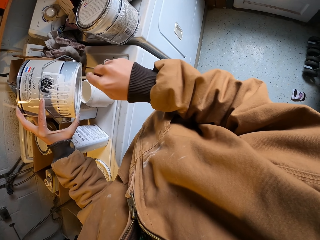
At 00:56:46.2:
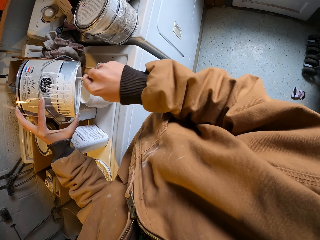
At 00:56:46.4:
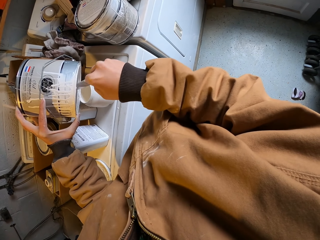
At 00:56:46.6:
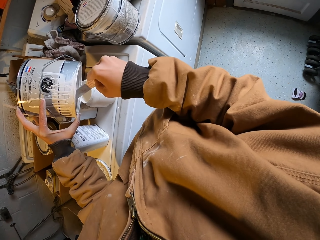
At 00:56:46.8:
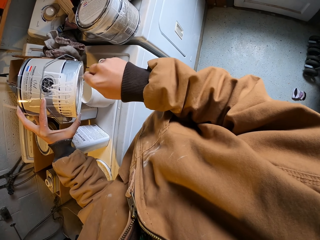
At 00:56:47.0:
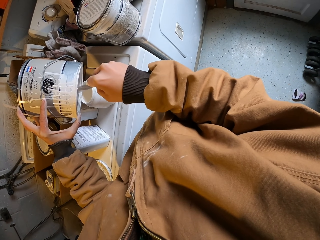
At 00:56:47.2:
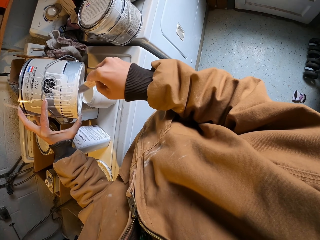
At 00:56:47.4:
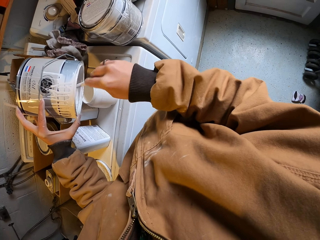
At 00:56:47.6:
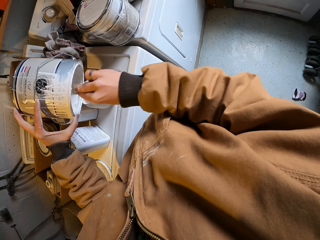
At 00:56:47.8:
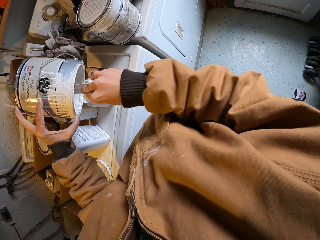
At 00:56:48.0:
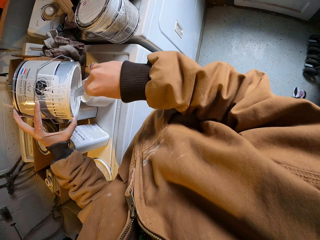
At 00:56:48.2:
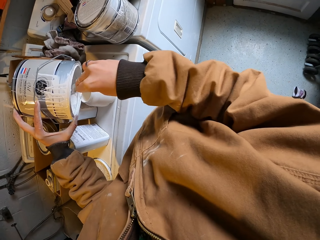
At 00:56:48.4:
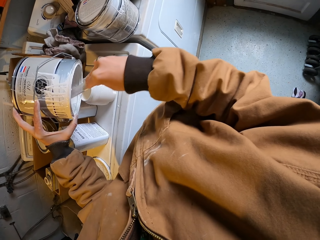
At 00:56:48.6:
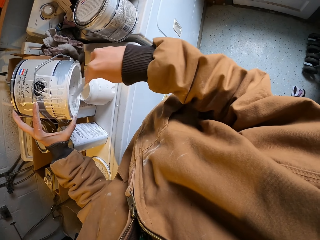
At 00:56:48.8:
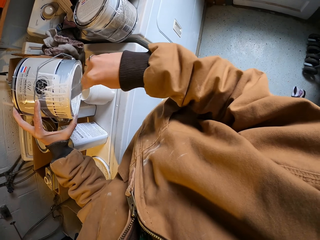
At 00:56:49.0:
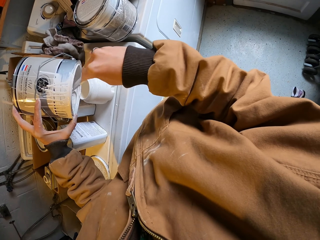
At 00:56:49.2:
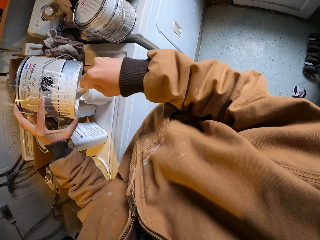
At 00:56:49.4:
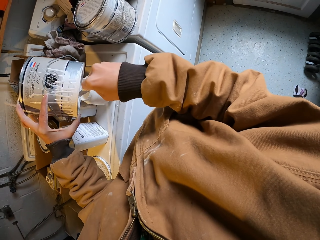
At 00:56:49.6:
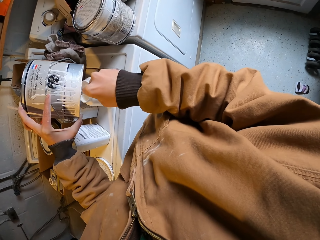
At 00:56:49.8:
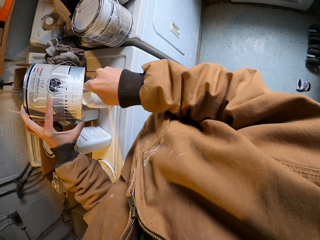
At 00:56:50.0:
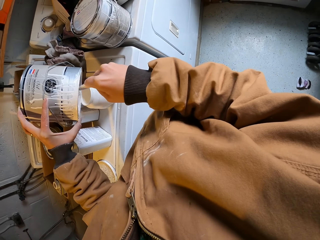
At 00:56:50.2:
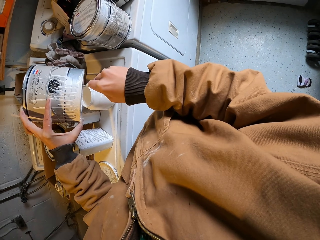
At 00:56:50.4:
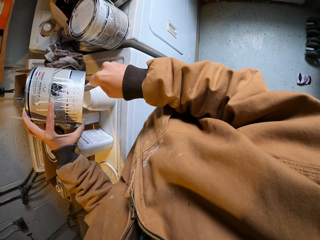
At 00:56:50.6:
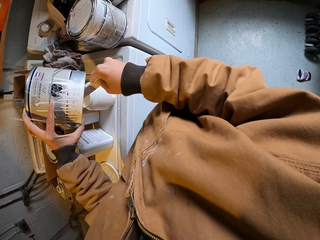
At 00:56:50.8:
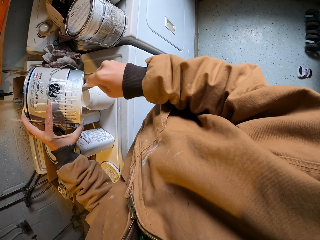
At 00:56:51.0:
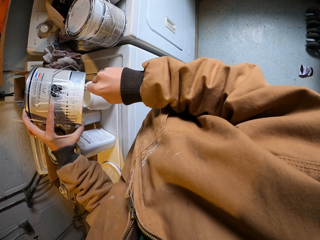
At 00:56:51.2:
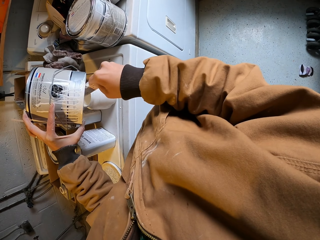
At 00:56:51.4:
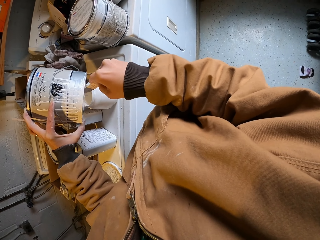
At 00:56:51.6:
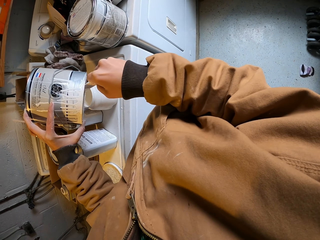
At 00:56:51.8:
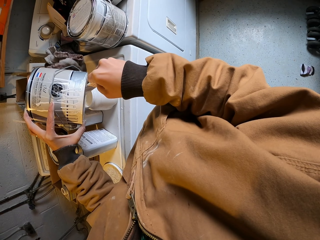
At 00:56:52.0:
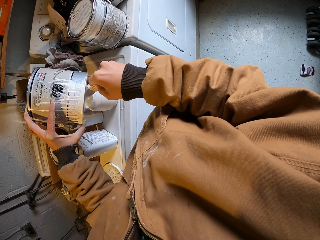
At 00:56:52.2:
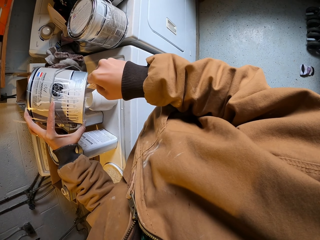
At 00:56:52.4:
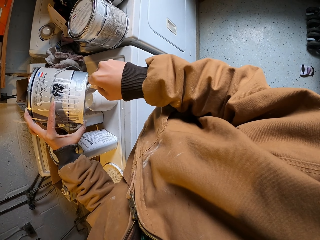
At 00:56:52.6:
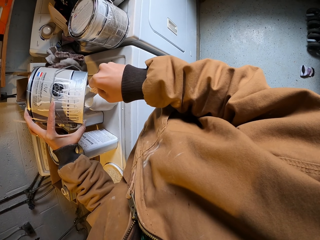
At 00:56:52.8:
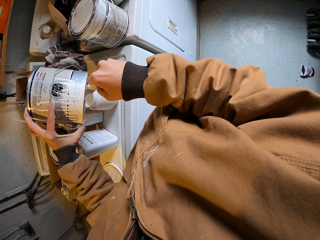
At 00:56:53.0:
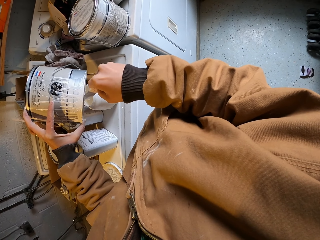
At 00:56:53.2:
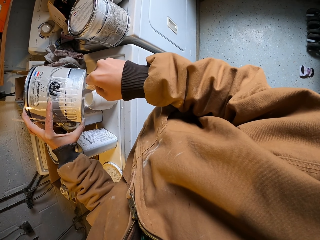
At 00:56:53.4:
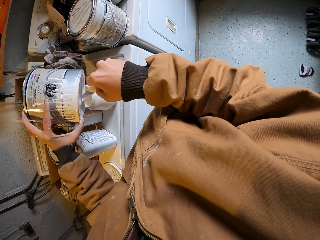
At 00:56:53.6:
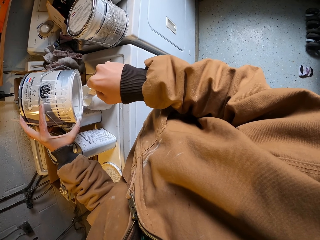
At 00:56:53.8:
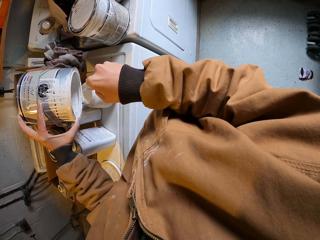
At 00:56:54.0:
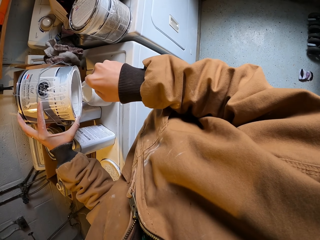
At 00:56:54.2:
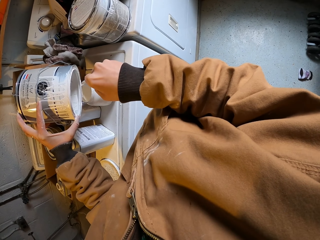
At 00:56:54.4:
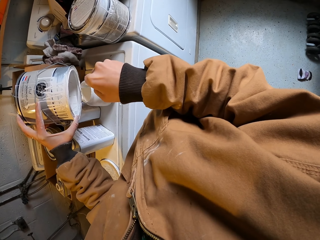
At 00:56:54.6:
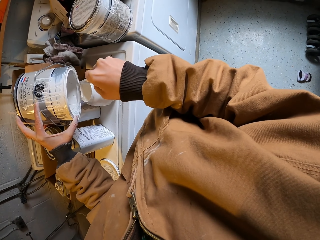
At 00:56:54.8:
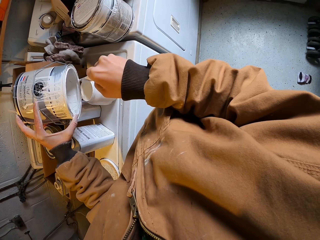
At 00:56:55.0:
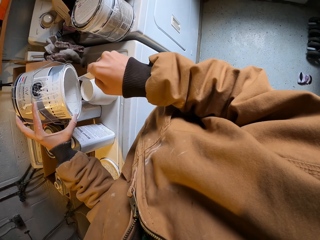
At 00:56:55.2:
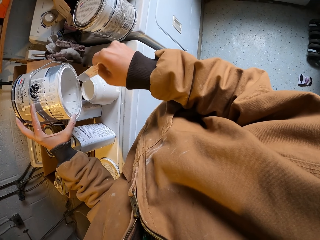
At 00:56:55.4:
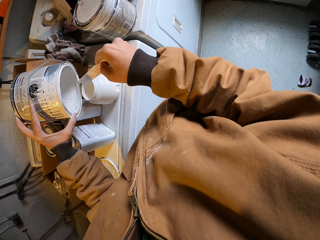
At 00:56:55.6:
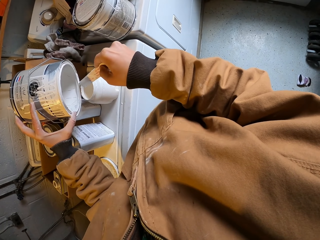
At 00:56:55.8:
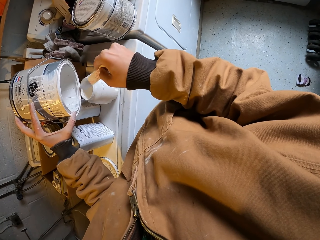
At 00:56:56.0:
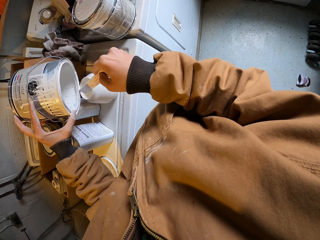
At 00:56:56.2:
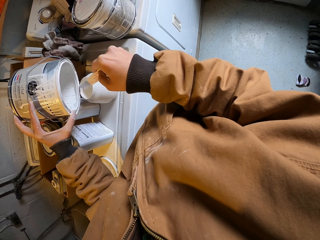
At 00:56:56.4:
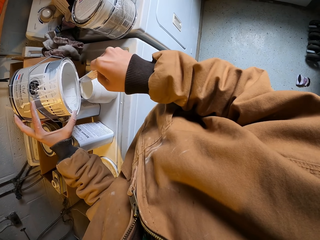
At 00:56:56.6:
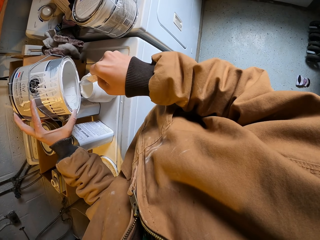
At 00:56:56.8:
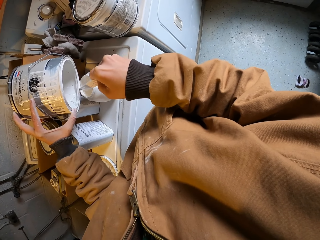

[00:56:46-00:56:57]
The camera wearer places the paint container on the small container with the left hand.

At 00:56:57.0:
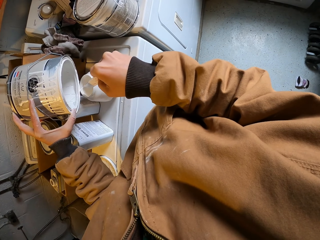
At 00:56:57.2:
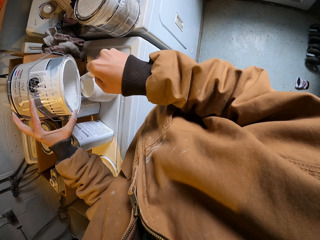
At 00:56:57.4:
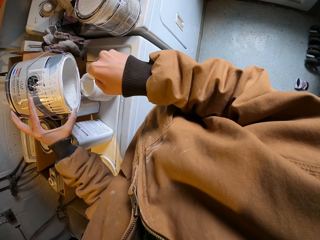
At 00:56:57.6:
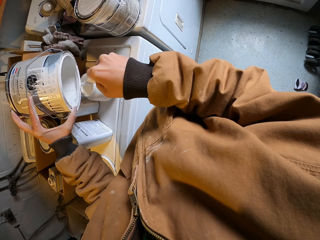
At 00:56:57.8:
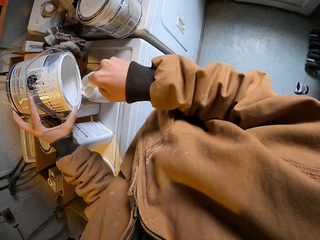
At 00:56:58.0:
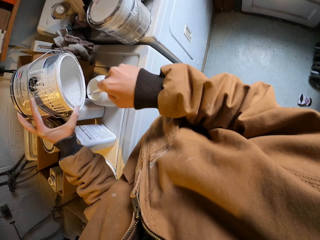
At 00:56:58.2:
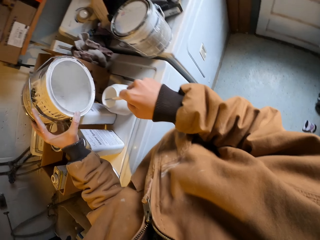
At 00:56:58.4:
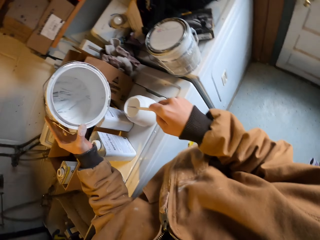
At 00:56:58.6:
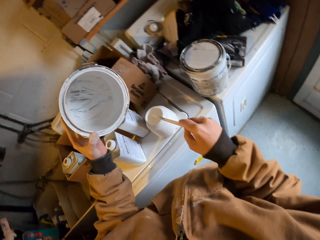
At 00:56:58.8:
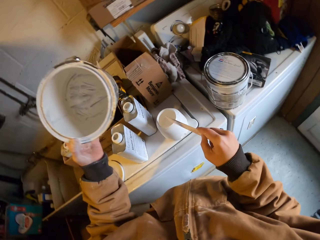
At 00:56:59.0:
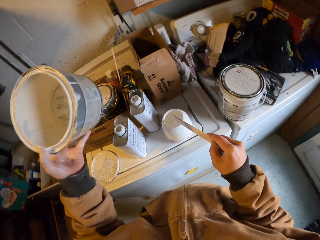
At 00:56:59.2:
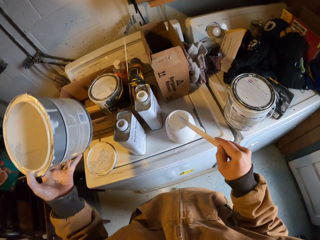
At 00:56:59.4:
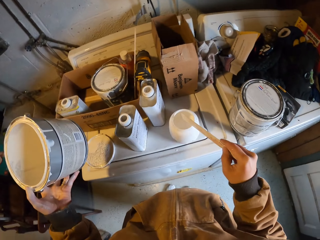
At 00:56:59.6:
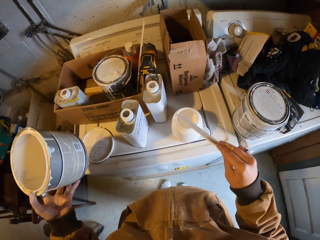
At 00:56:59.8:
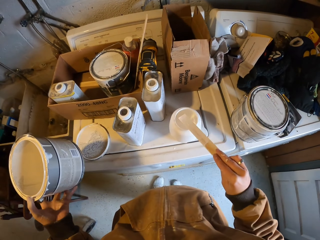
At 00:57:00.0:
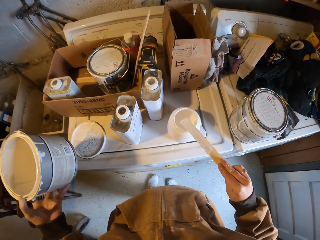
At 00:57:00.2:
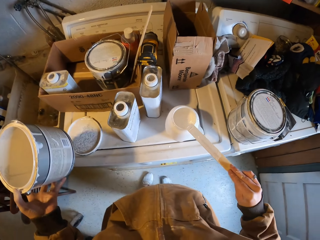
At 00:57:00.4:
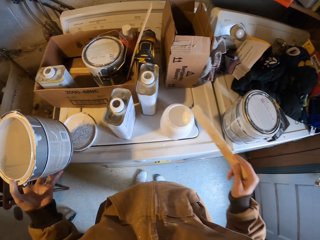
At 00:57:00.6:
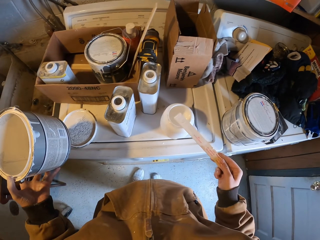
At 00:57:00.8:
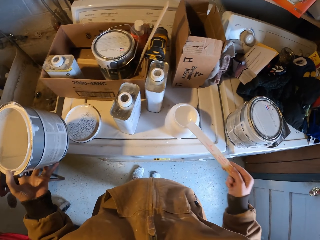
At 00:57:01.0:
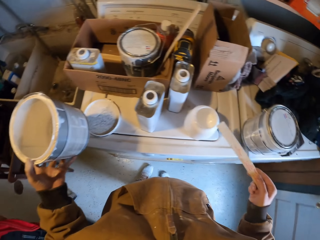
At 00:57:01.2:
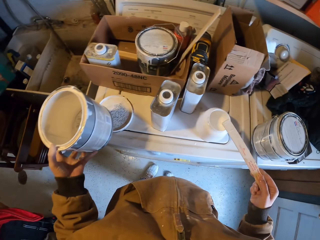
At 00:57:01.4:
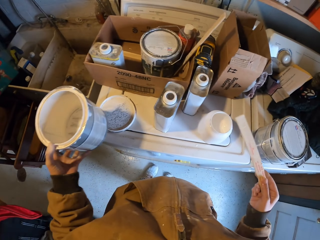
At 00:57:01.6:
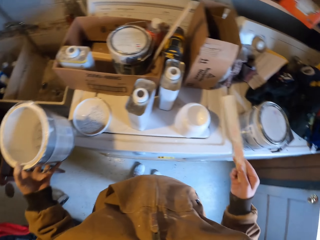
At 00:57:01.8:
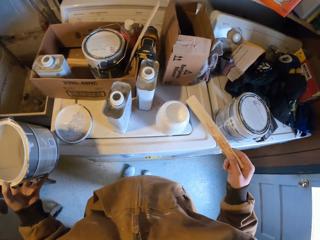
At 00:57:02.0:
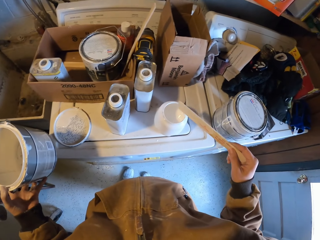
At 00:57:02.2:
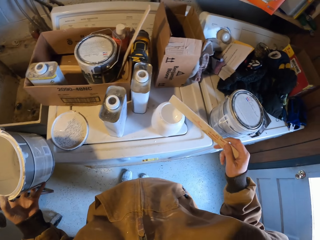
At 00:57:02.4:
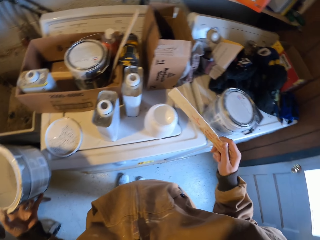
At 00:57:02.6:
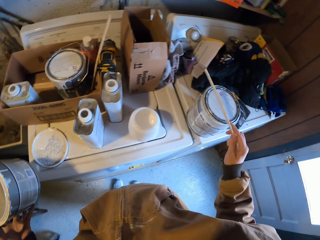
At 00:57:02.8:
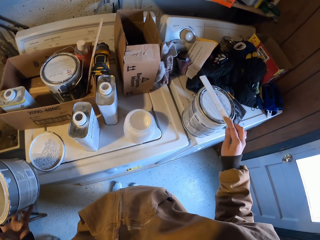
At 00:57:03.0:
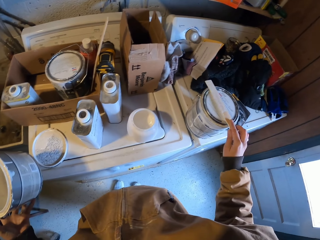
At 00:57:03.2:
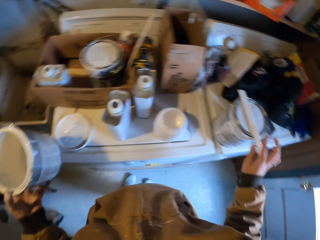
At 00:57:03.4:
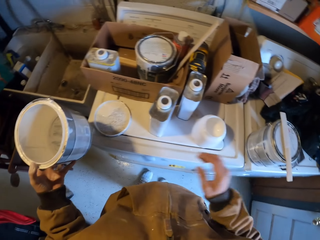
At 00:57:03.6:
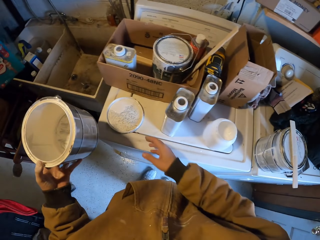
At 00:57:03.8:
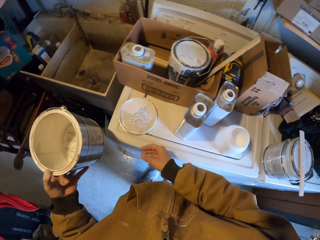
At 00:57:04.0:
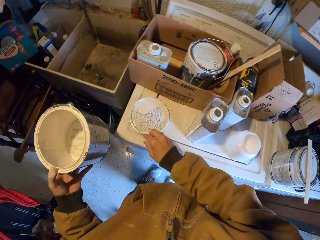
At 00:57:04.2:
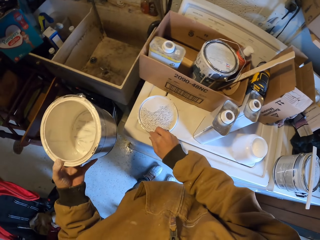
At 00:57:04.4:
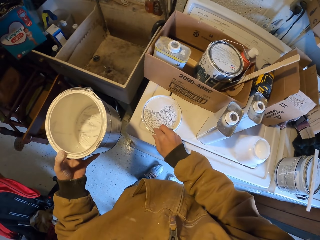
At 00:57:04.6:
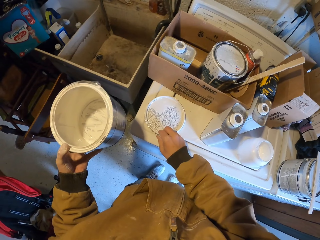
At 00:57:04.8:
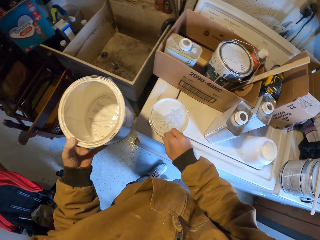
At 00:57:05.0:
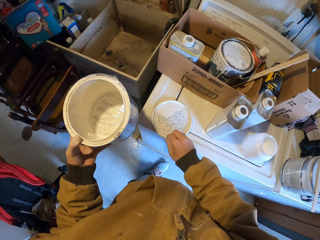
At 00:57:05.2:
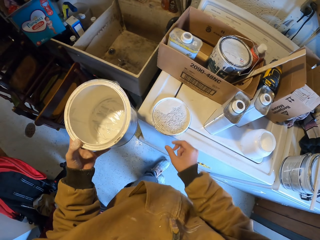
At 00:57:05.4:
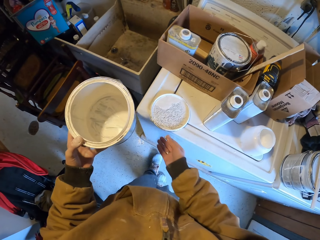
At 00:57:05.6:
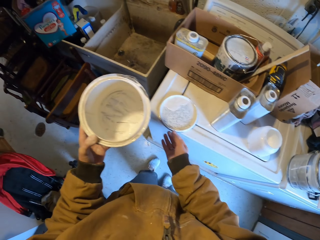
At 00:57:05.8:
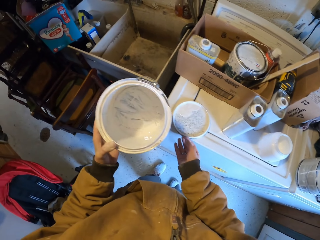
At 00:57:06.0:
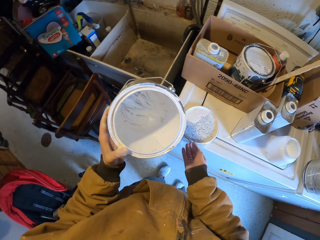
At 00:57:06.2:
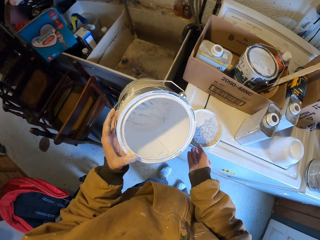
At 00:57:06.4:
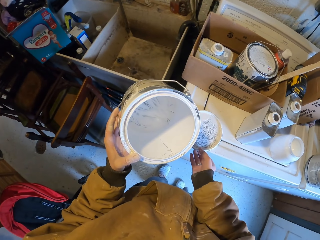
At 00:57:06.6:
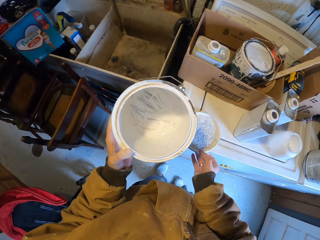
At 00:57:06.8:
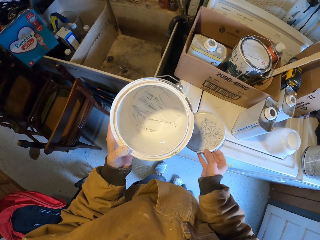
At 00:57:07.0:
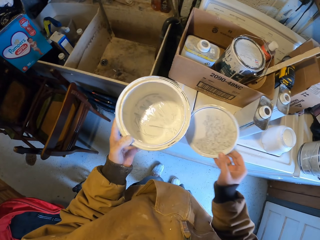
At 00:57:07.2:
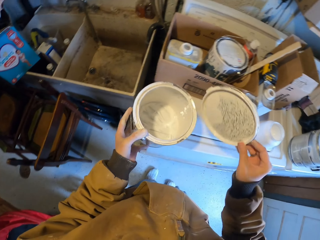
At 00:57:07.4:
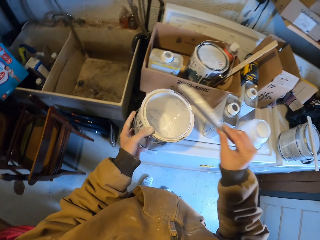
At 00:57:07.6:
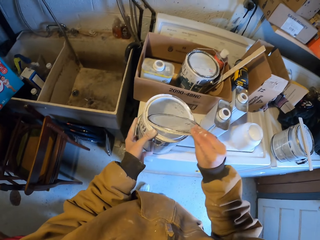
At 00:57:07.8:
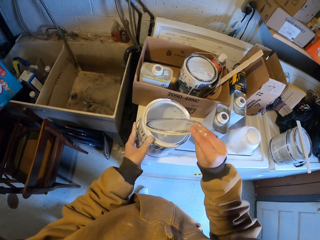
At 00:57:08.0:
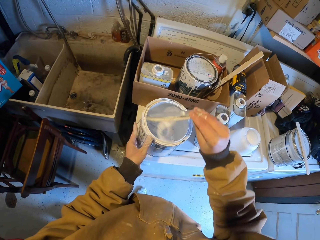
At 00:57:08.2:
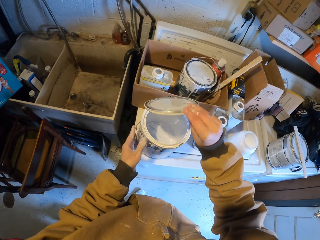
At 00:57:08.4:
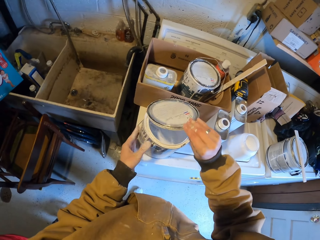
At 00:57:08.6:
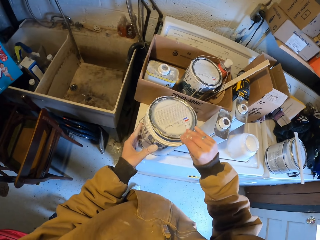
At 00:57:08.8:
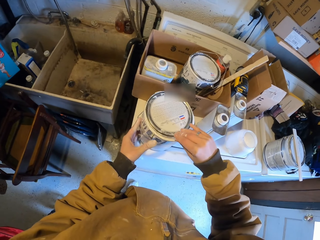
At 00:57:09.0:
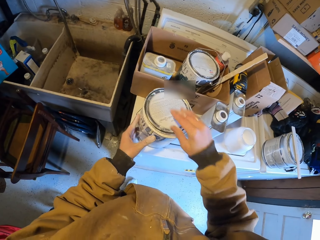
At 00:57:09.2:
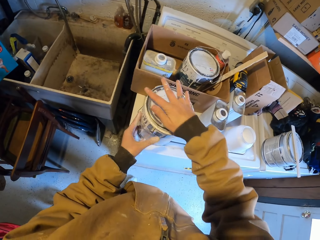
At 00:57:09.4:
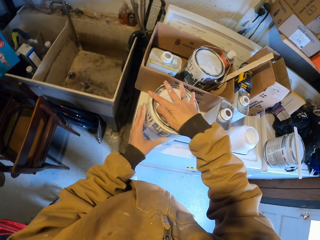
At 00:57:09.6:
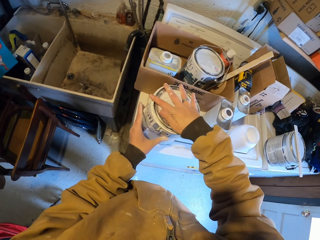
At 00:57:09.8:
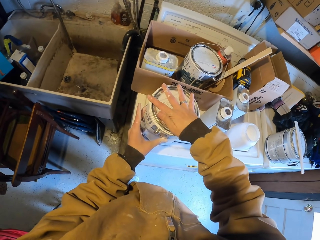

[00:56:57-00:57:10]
The camera wearer puts the stick on the paint can. They place the stick on top of the container with the right hand. They close the paint can with the paint can lid. They pick up the lid of the container with the right hand.
